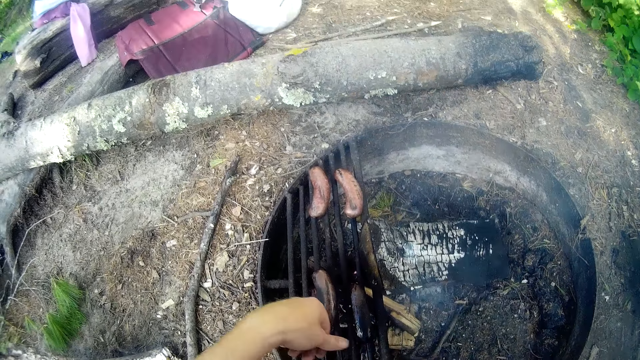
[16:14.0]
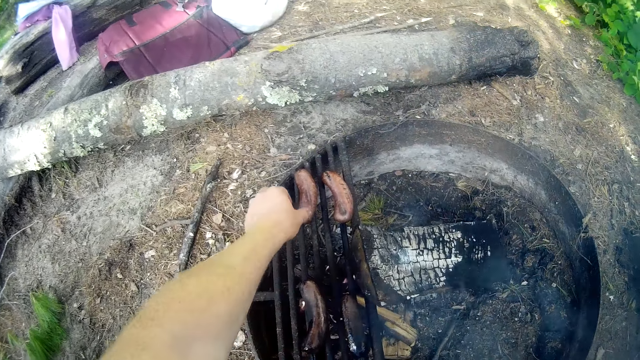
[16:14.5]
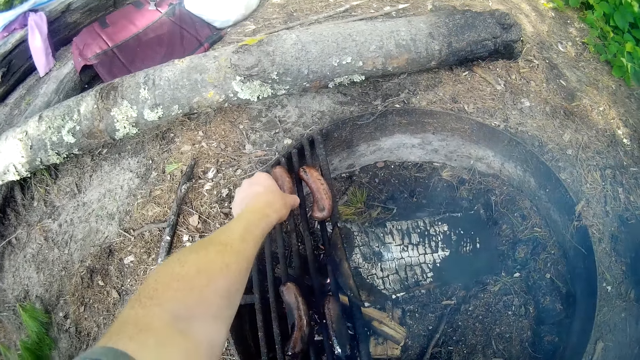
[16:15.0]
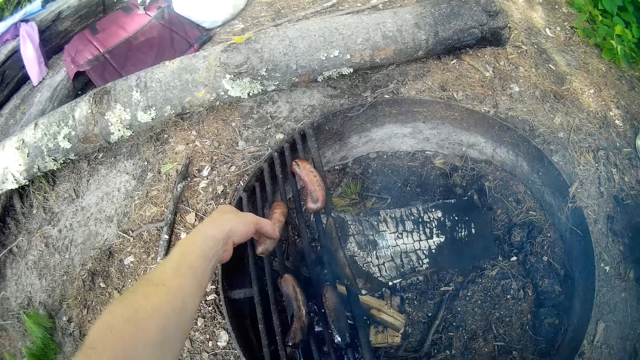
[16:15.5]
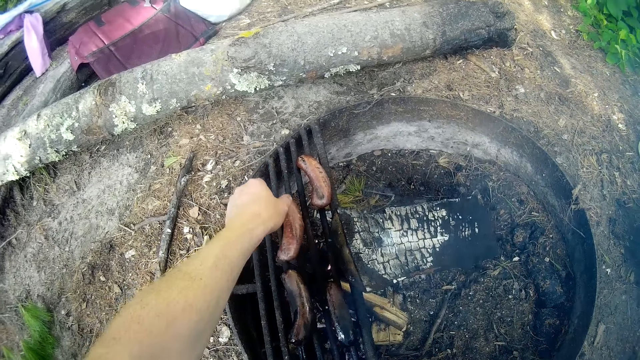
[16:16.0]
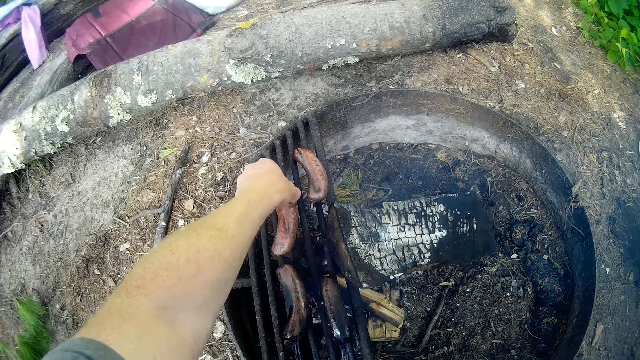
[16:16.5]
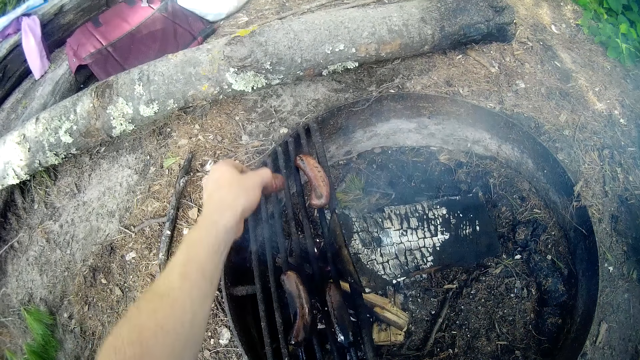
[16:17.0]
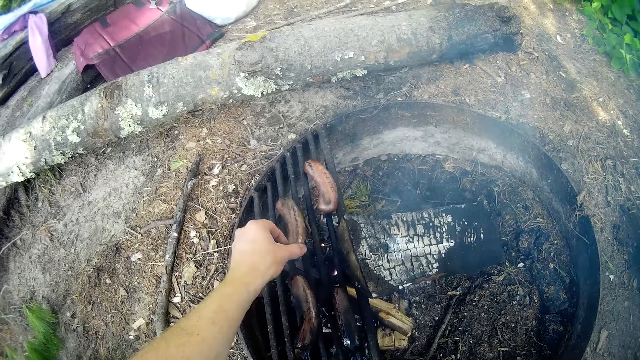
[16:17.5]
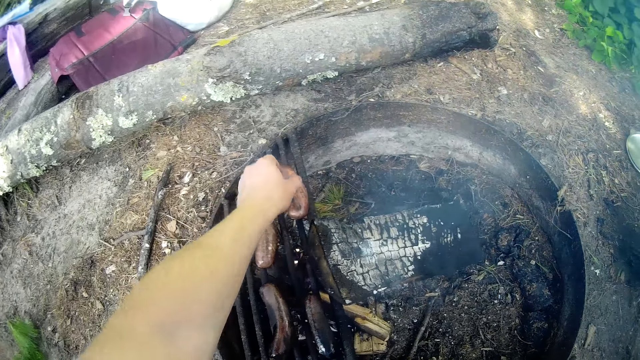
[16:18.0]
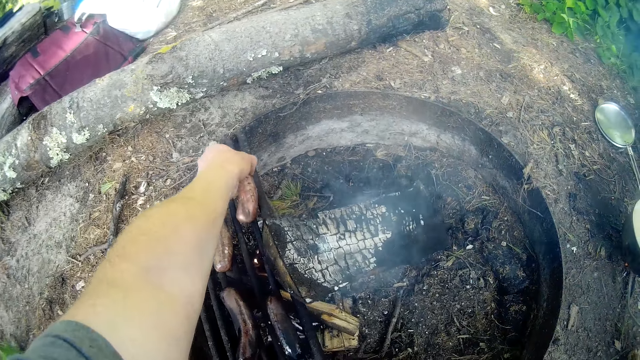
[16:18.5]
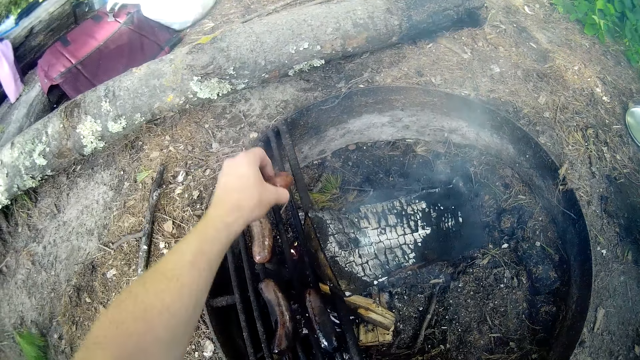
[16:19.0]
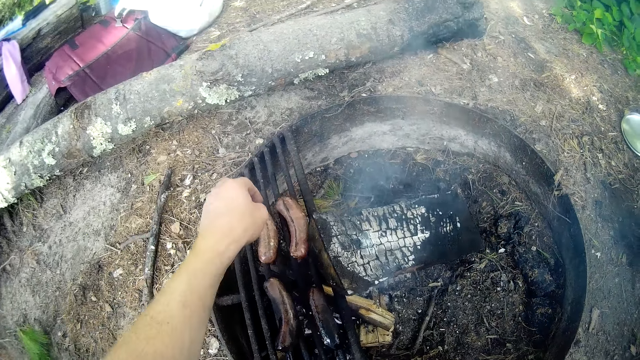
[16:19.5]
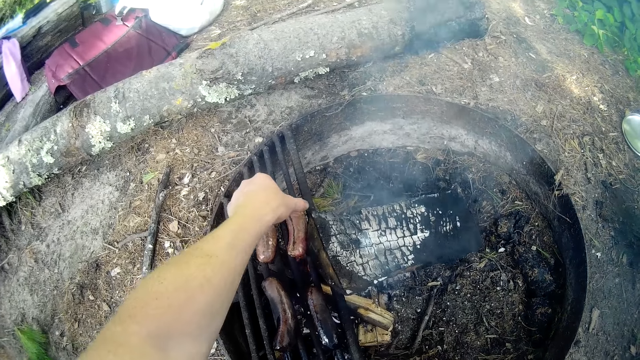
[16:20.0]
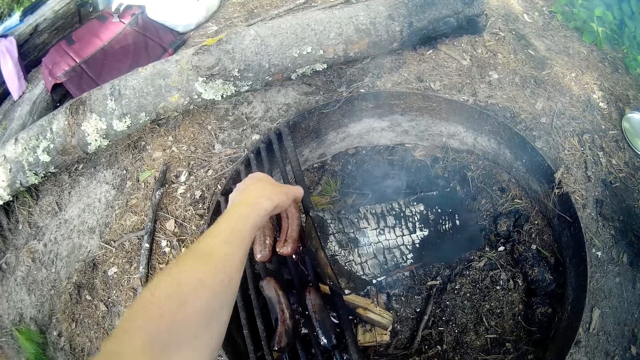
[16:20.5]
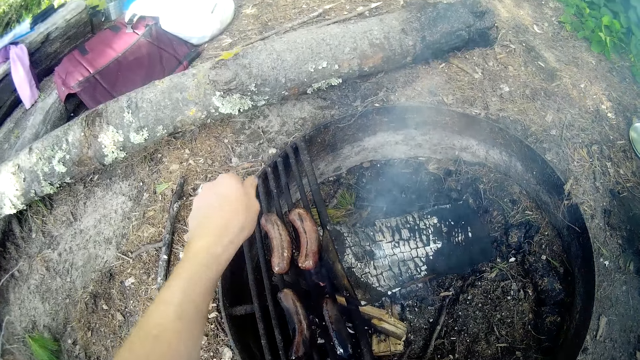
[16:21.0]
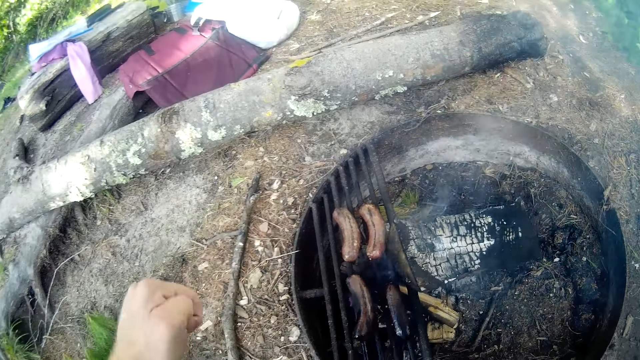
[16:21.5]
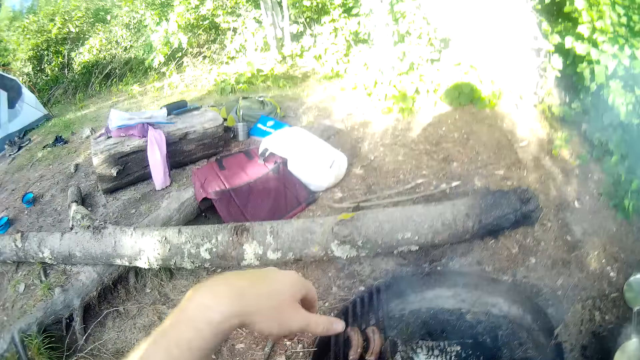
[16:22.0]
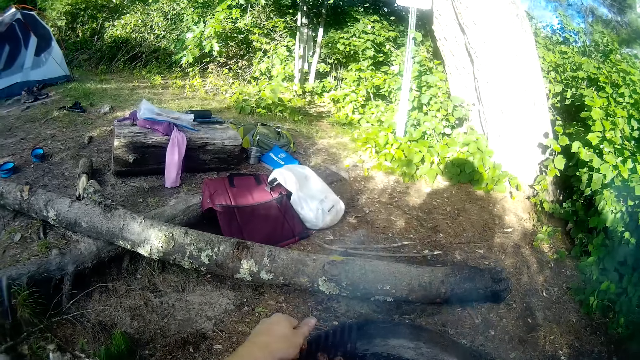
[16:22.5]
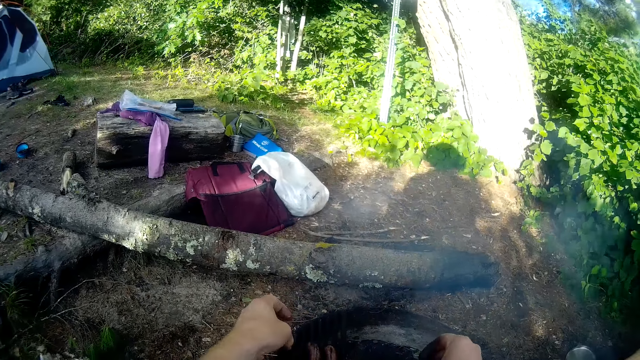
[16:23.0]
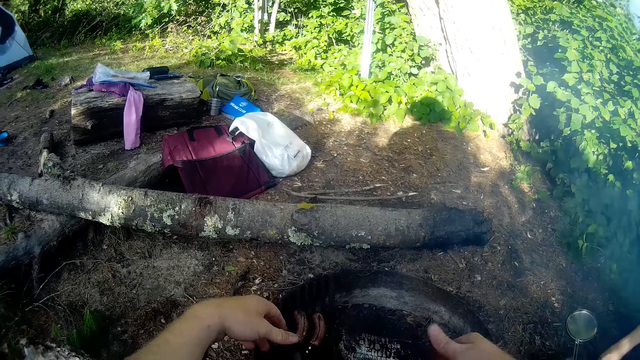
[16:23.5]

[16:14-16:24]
The camera wearer moves the first sausage on the fire. They move the third sausage on the fire. They flip the third sausage on the fire. They flip the fourth sausage on the fire.

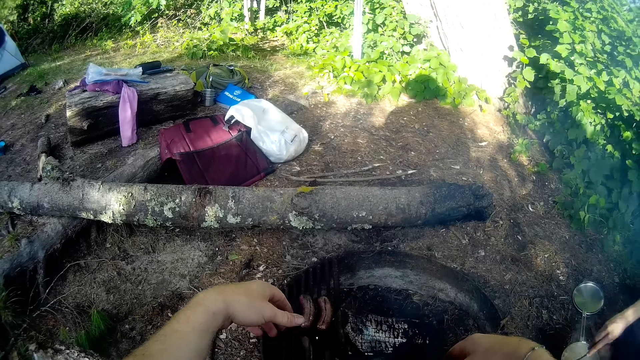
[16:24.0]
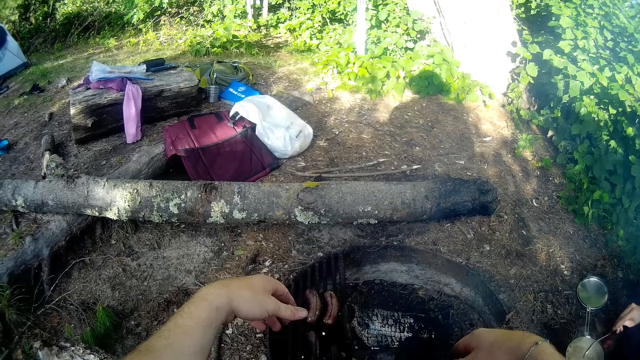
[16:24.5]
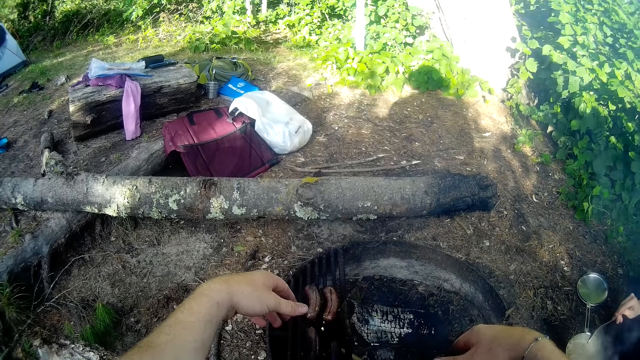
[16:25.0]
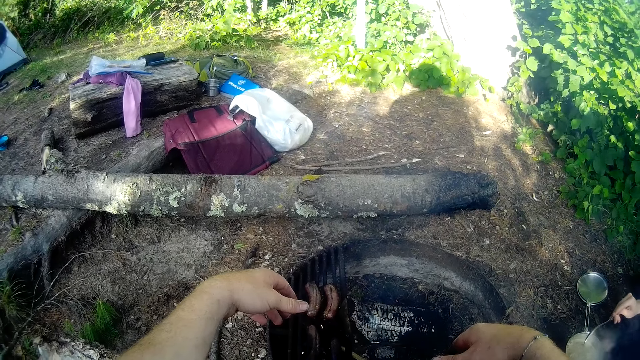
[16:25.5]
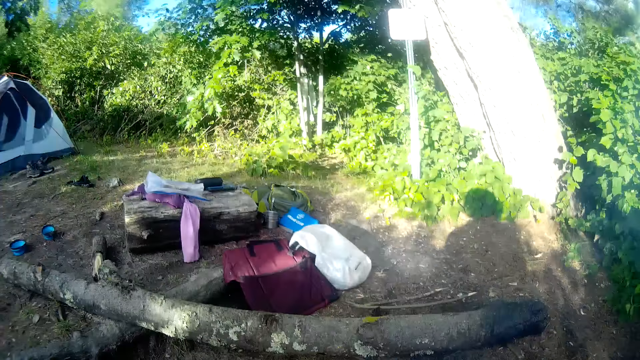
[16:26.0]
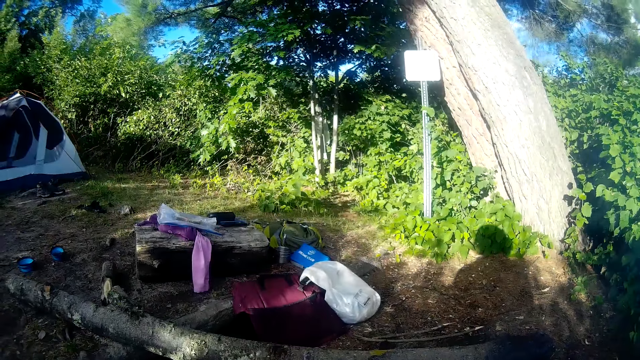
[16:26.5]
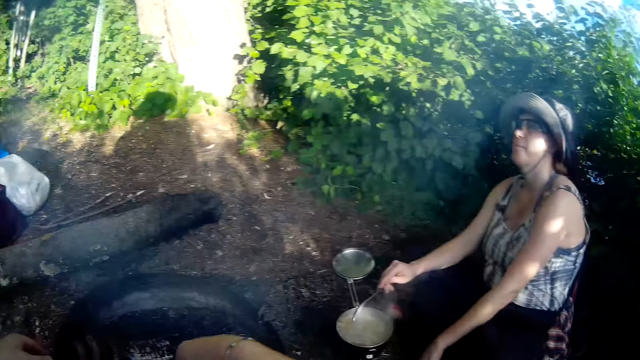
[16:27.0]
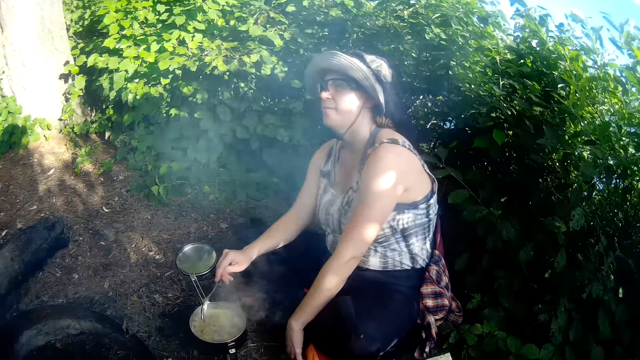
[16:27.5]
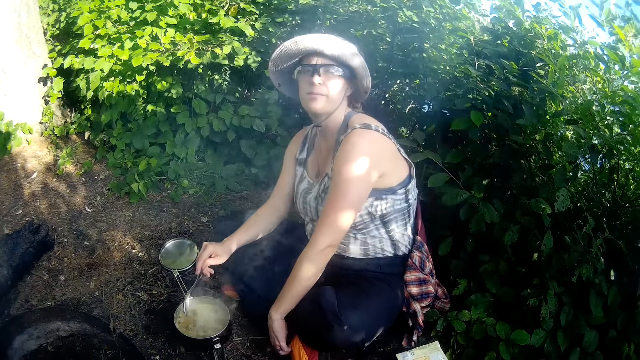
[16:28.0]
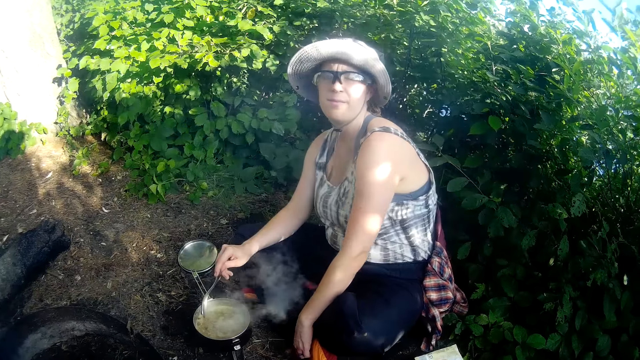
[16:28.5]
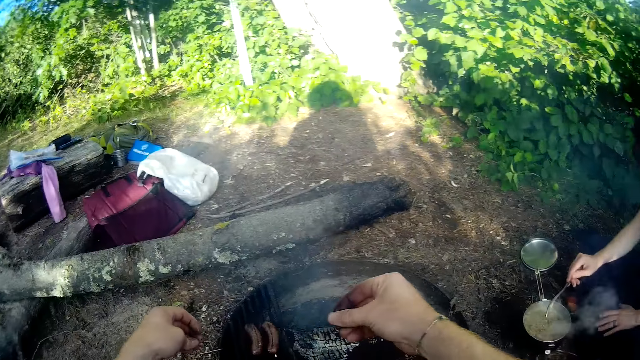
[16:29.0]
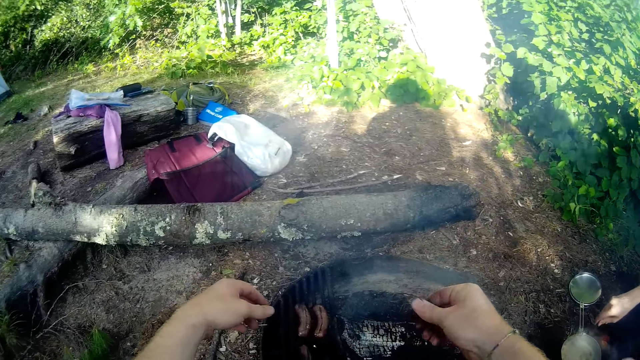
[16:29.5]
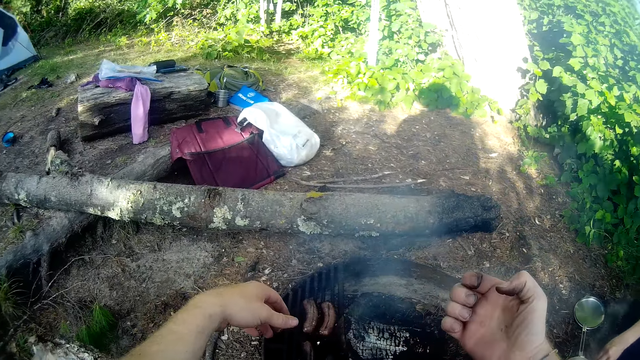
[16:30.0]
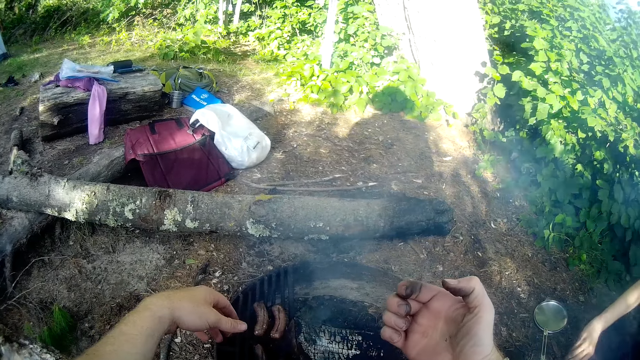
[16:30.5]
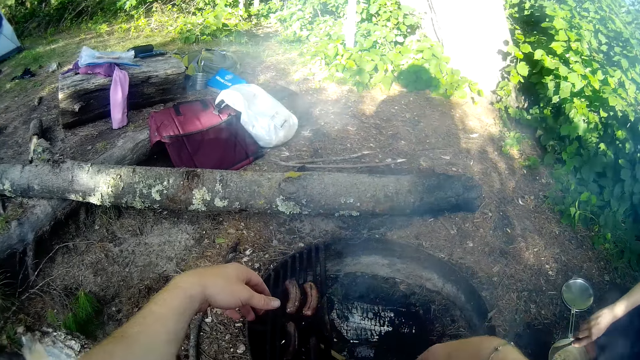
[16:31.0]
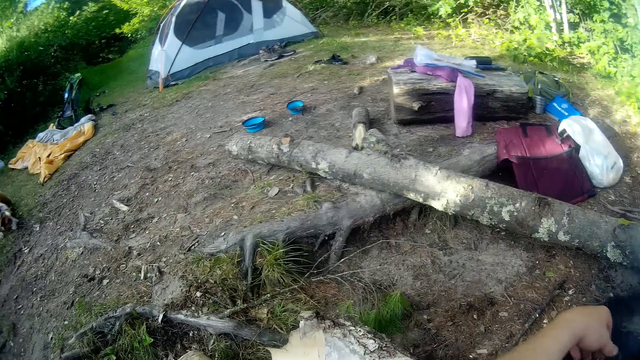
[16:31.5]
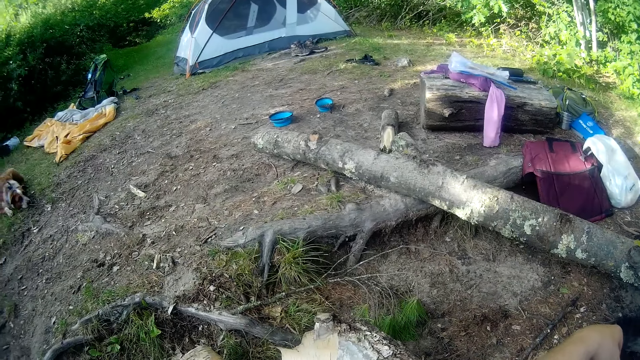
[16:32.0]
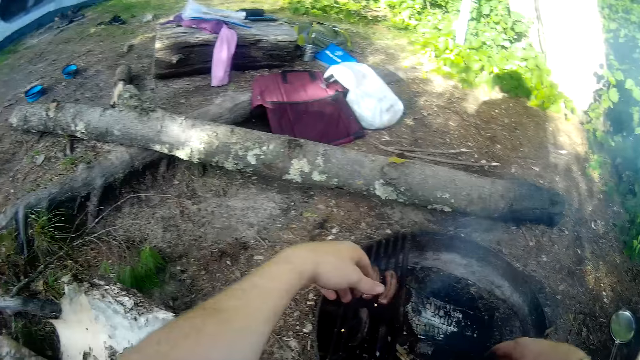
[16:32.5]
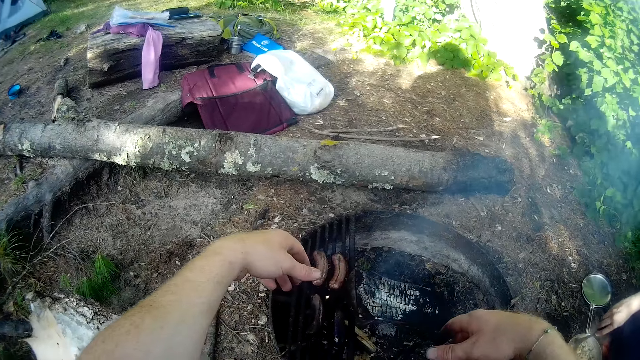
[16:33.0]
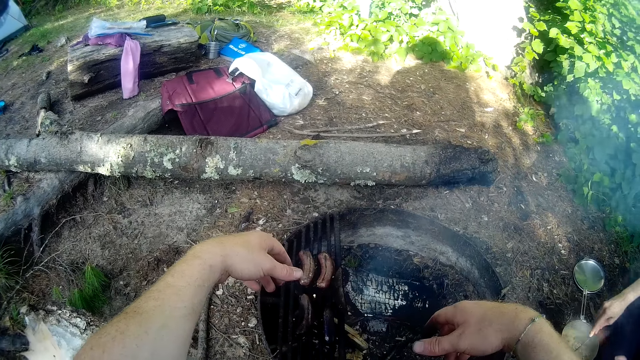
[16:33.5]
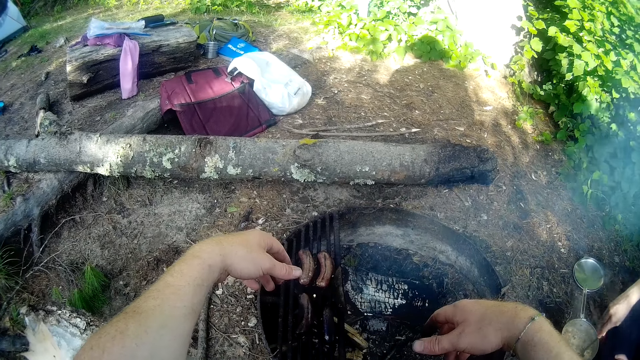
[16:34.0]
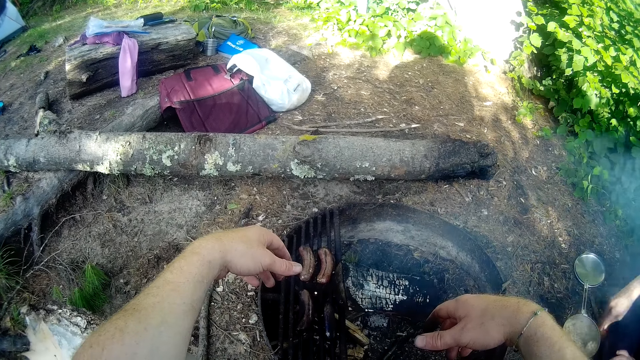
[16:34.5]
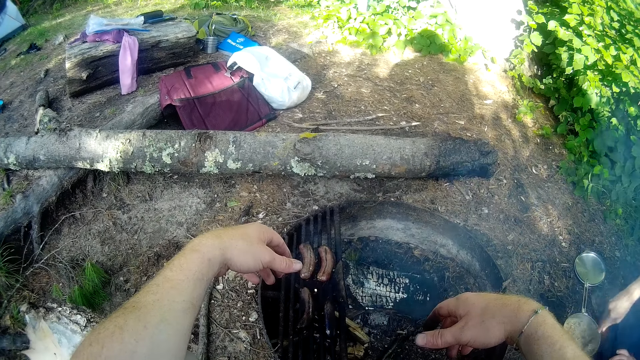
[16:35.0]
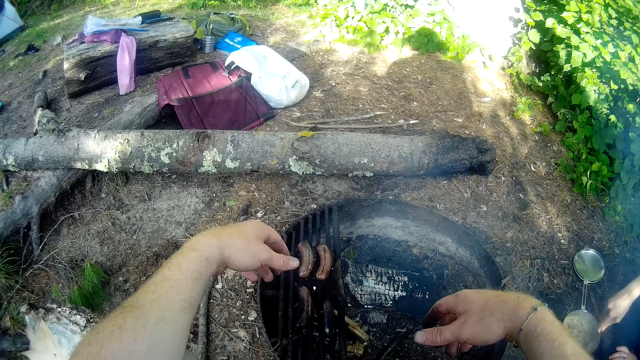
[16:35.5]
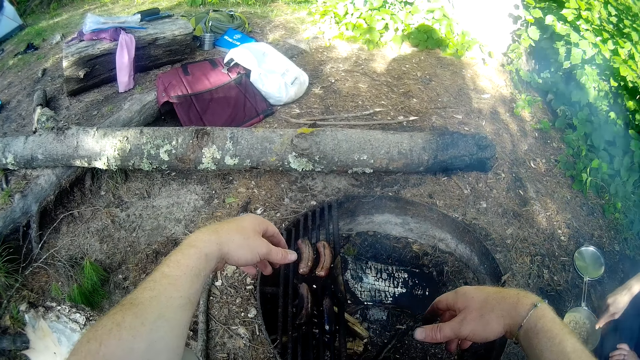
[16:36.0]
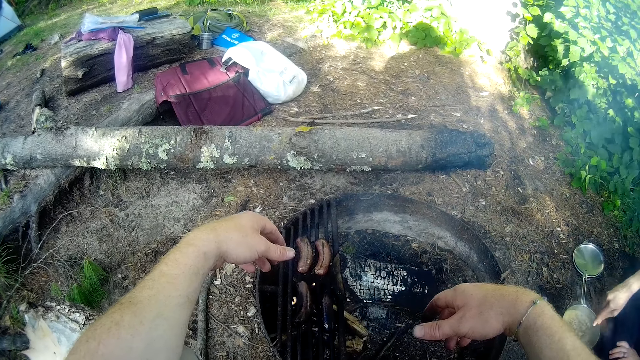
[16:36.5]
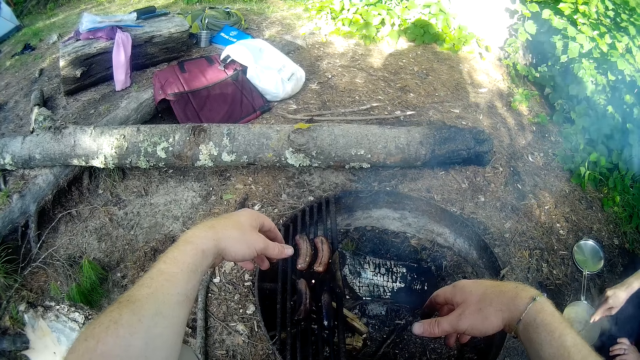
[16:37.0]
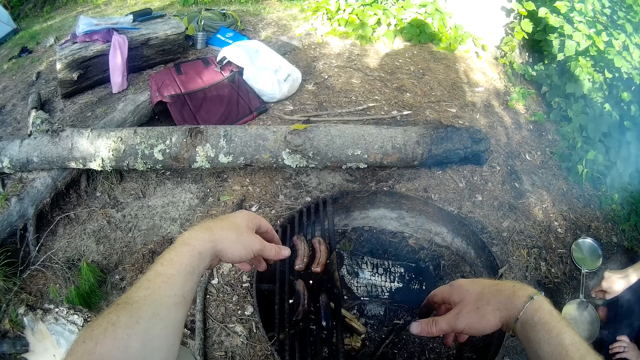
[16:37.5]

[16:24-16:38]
The camera wearer looks around. The woman stirs the food with the spoon.
